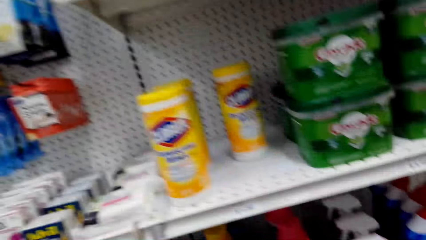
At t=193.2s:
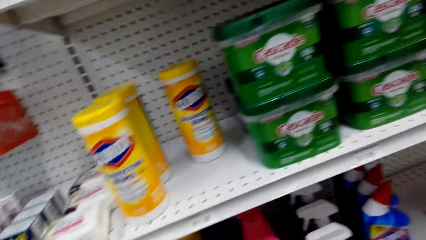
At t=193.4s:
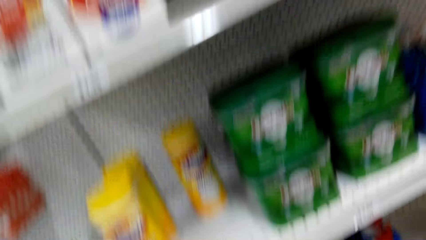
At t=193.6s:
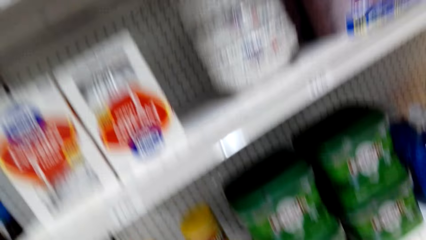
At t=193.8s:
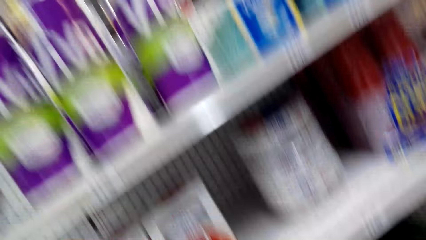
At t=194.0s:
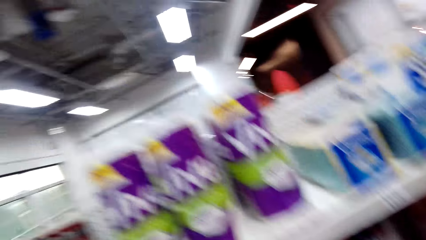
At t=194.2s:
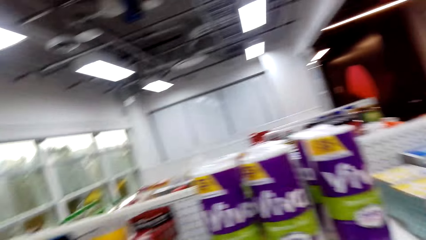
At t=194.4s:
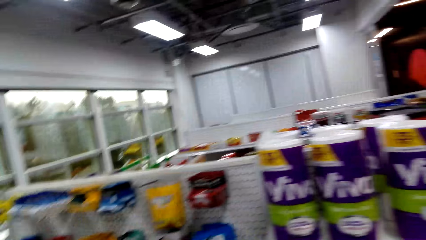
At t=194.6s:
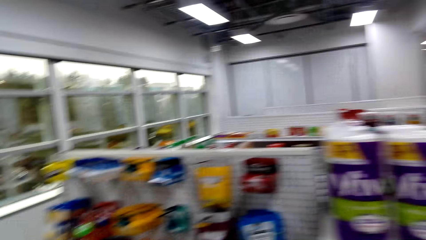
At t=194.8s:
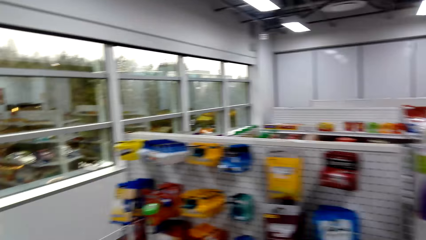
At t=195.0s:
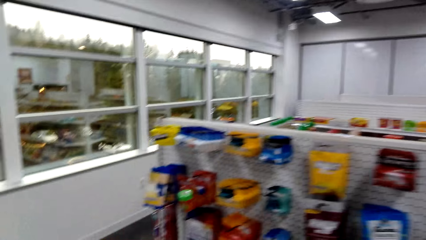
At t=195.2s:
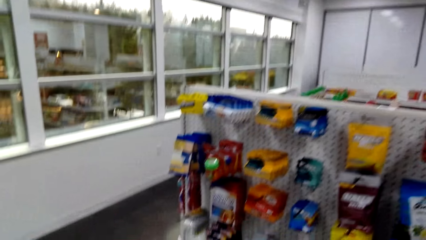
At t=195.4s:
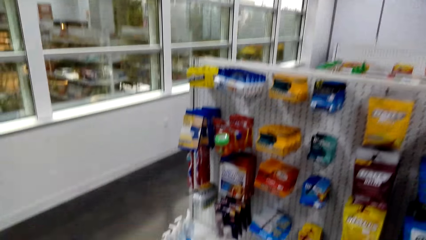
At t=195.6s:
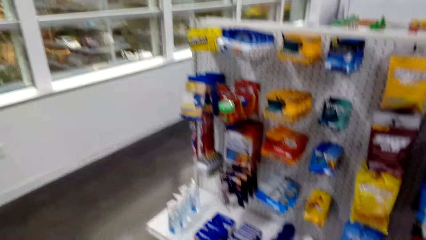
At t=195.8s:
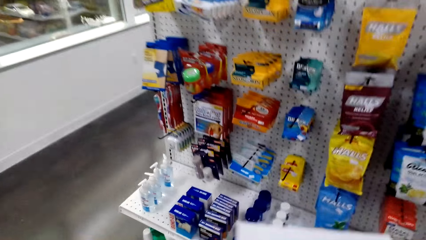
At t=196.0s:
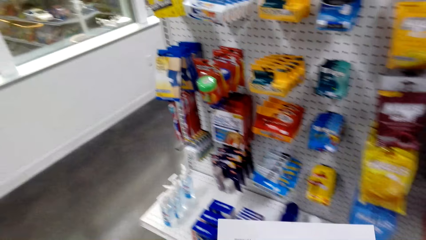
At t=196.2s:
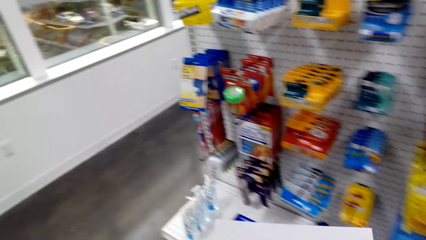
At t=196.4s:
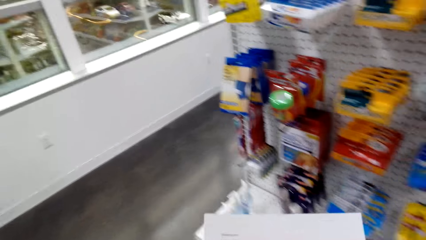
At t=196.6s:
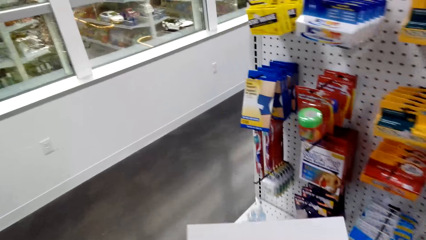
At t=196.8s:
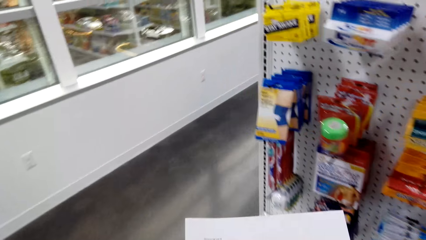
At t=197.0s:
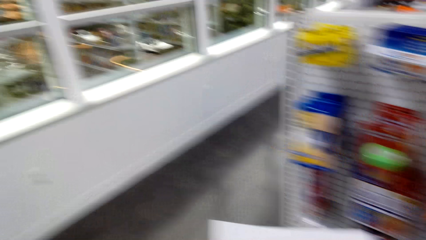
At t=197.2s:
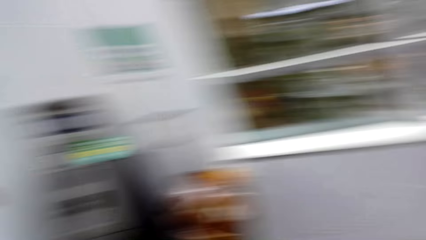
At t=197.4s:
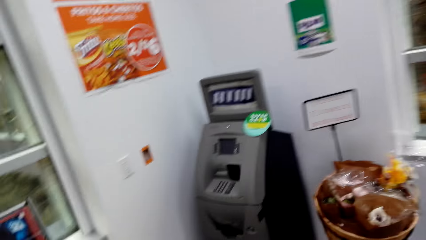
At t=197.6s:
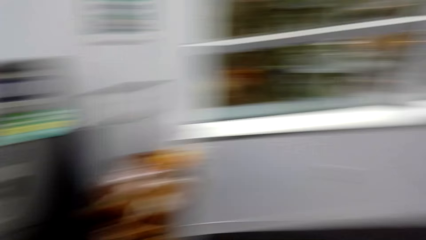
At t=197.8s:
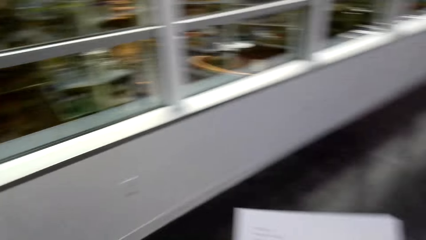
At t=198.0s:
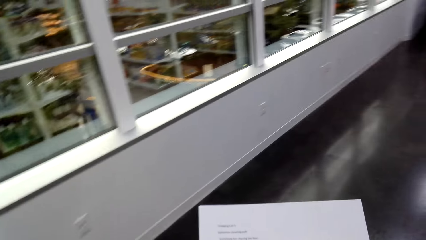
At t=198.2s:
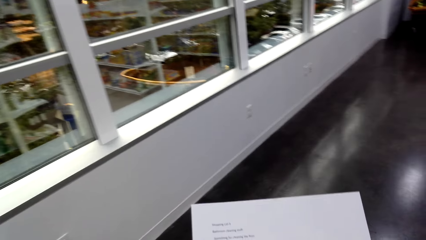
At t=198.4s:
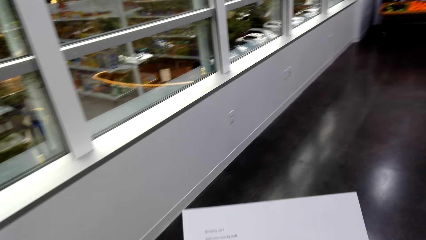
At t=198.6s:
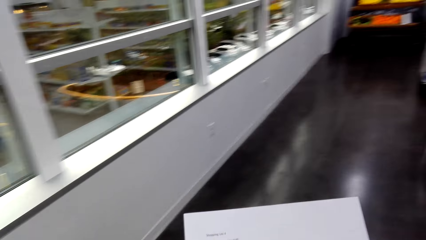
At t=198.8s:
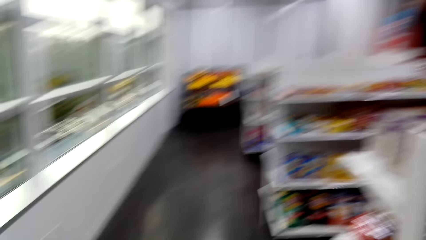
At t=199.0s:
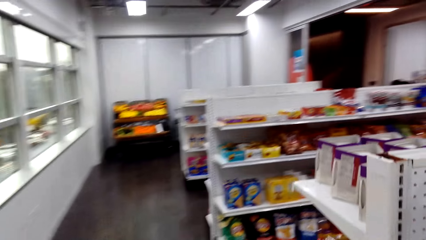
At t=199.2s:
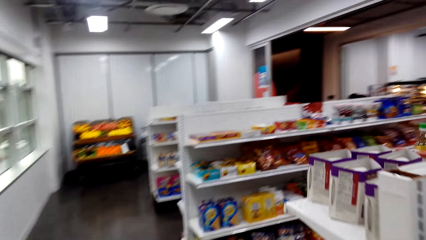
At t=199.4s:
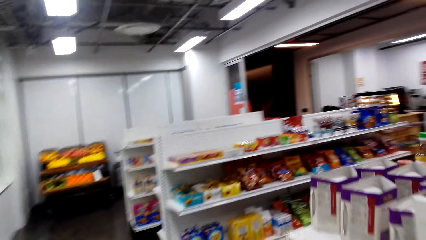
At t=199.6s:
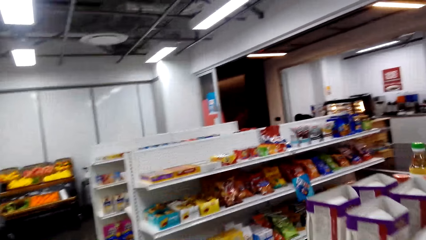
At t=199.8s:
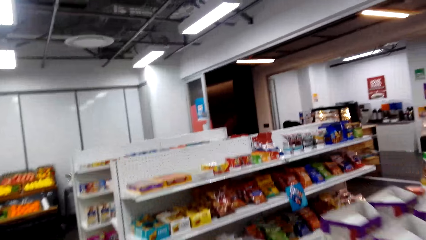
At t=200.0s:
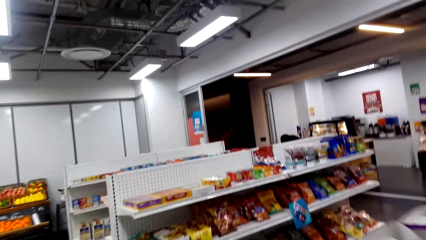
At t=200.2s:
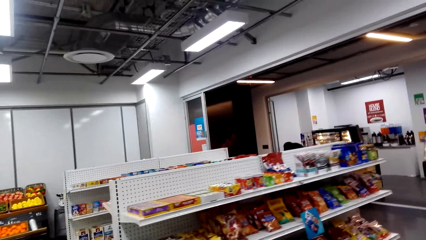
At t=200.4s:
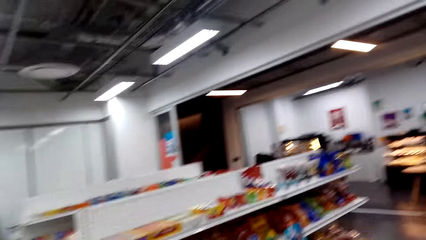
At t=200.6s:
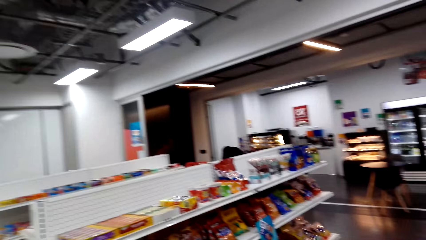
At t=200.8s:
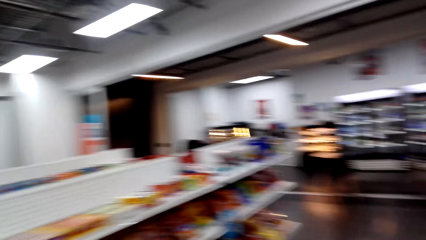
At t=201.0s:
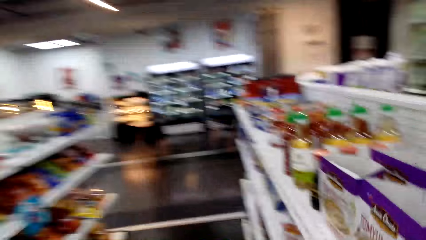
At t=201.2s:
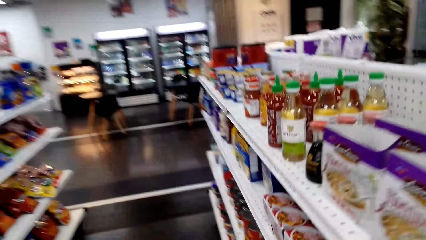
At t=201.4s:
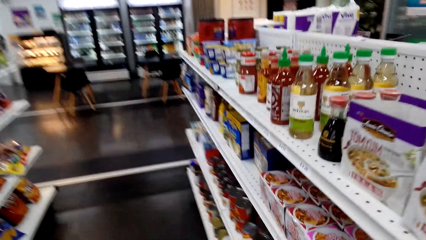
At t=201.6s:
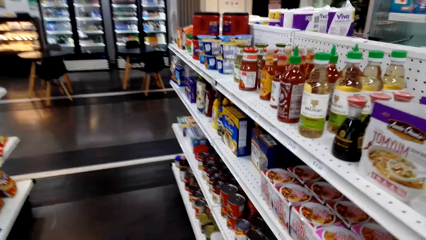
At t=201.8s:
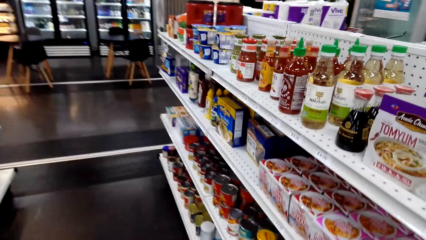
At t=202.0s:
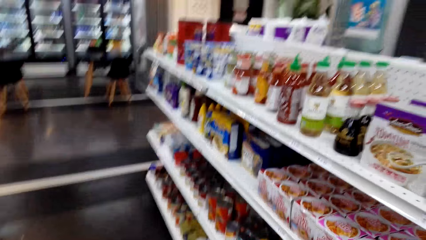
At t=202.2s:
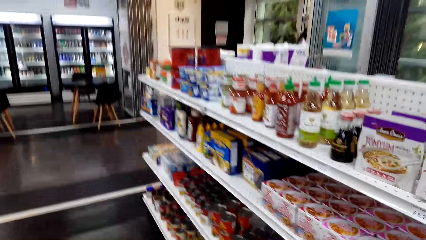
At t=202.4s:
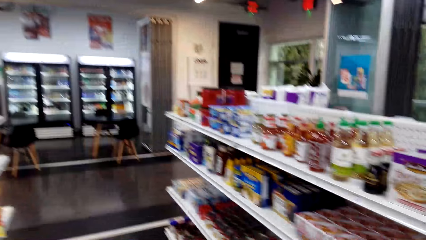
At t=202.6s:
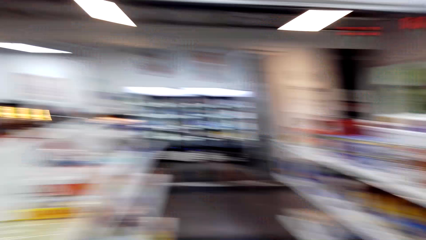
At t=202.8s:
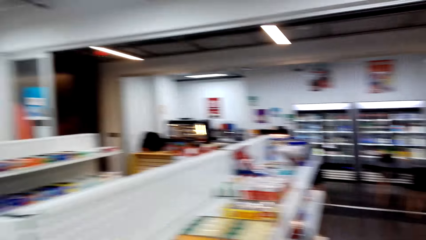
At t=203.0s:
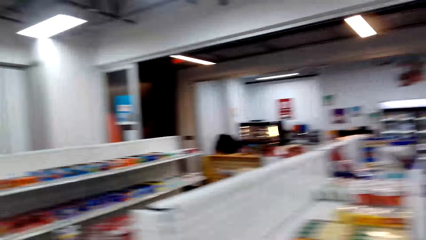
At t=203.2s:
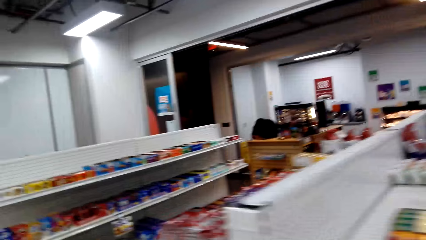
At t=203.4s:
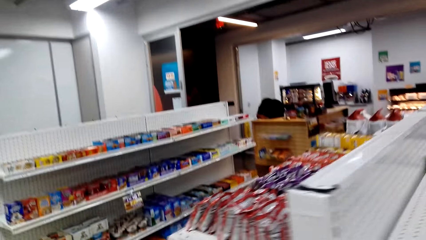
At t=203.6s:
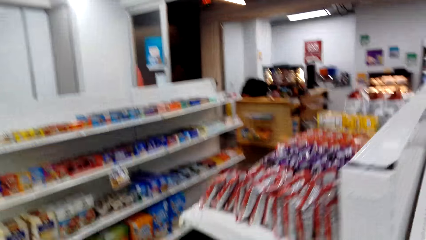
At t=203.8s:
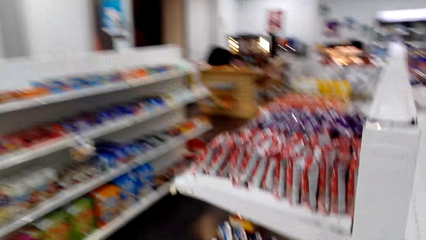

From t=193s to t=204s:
The camera wearer walks across the store. They pick up the paper.

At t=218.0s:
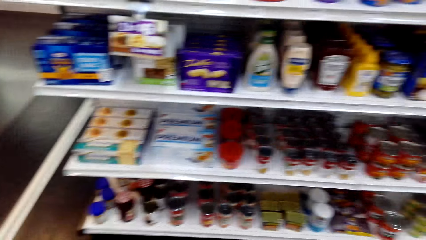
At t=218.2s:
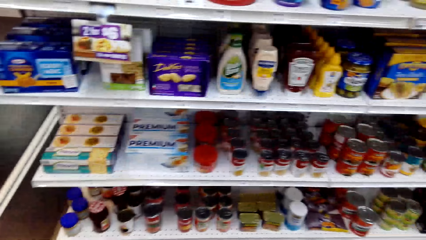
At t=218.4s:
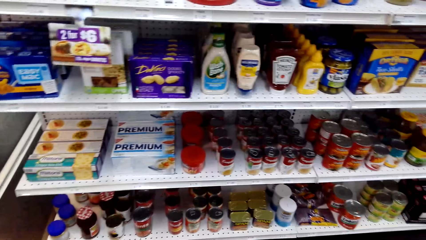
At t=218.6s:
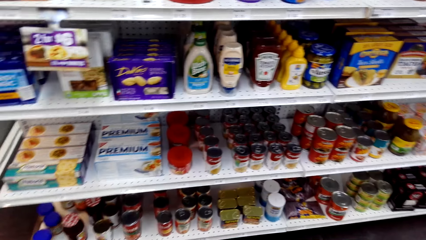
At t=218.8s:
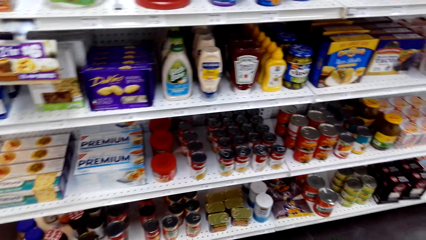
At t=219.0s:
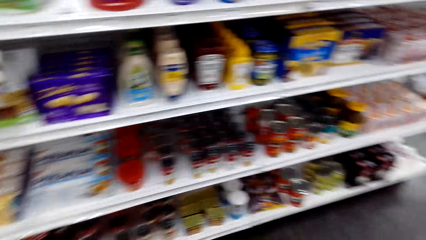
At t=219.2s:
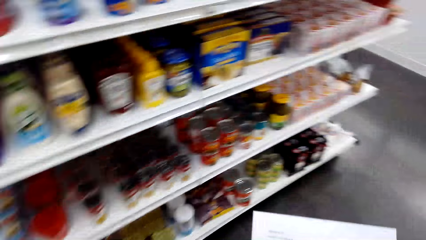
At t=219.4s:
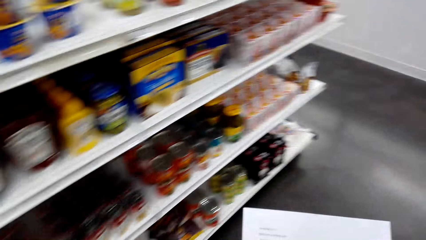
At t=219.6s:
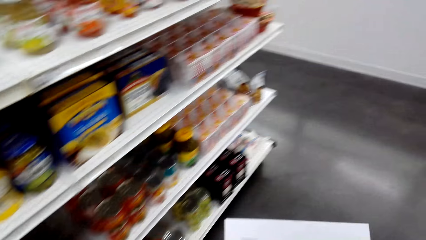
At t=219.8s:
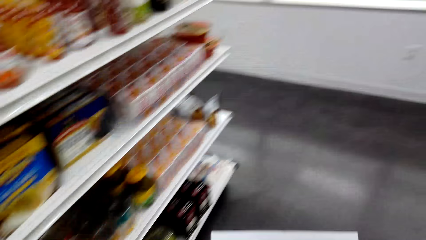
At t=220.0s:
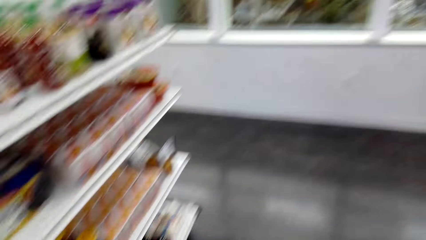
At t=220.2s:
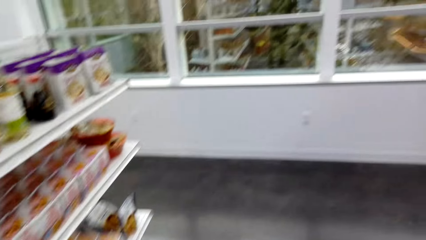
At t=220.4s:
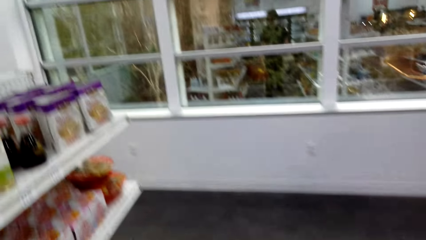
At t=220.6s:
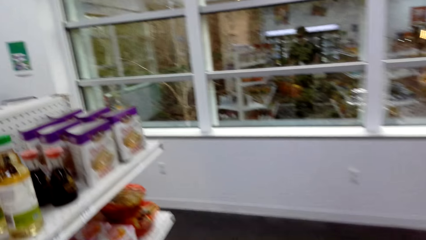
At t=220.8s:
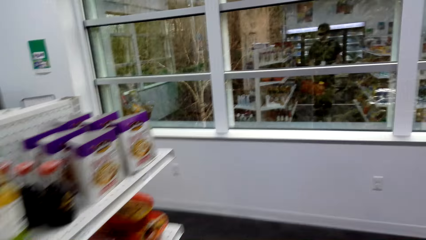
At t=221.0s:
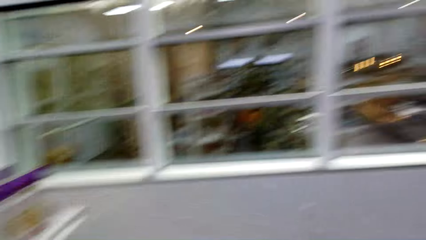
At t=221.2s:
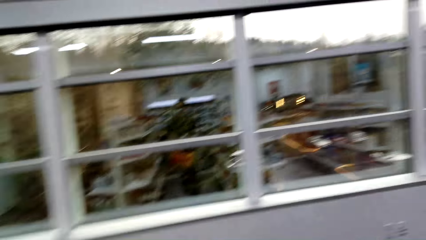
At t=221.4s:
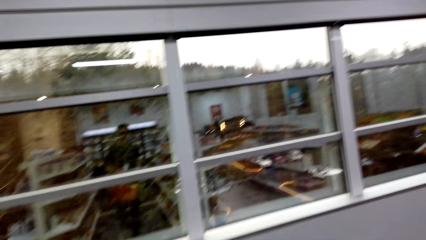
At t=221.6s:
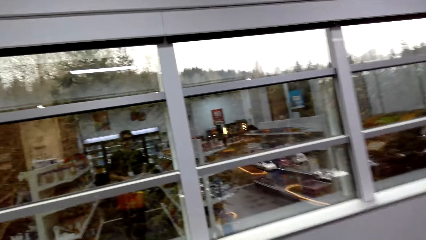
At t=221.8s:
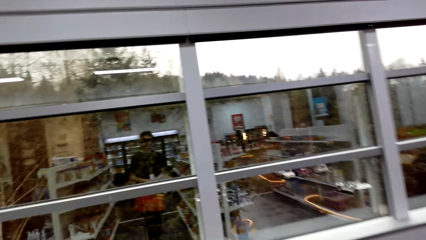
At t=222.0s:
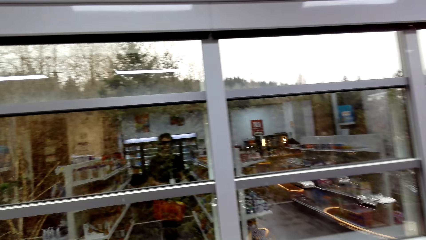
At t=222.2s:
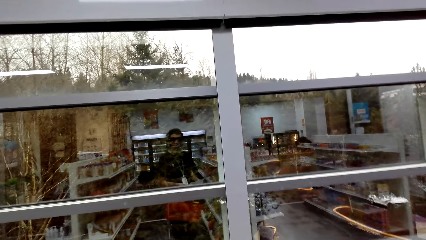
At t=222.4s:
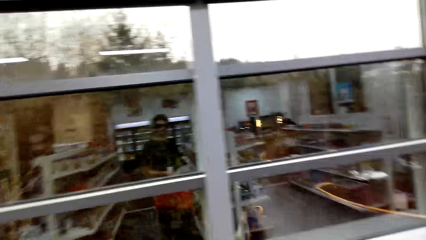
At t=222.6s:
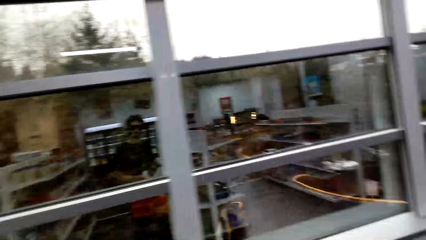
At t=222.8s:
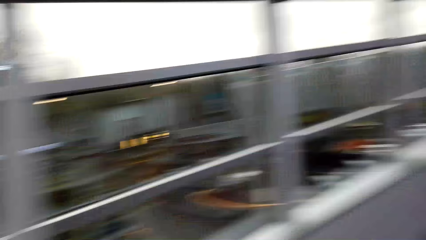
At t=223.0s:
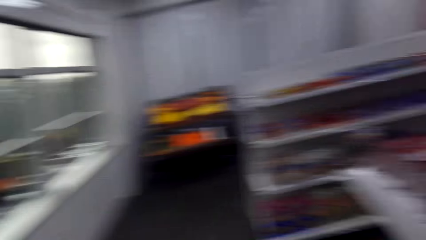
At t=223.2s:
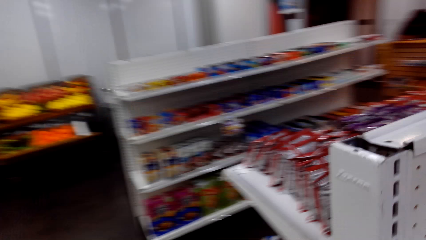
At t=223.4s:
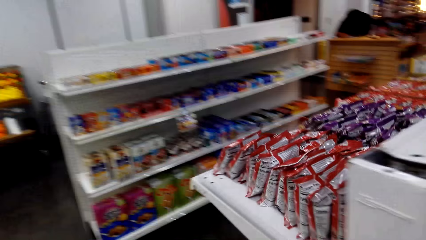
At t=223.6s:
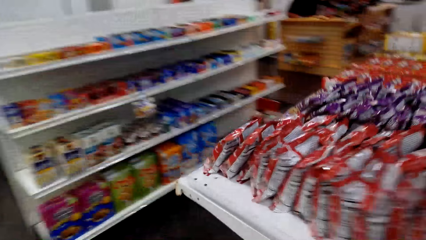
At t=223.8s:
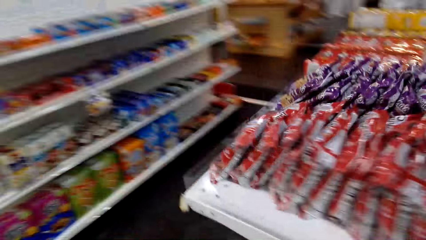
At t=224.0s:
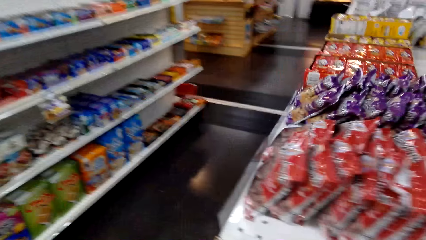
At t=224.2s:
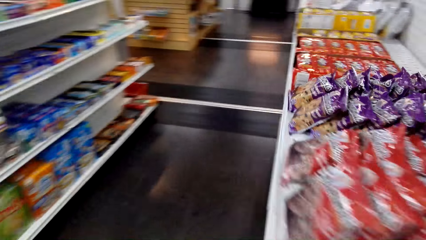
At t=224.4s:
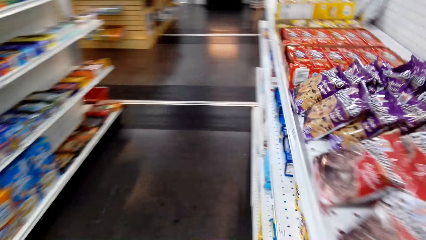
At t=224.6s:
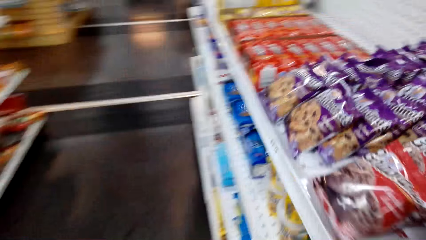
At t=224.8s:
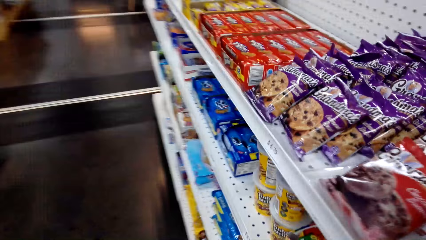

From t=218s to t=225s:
The camera wearer picks up the paper.
